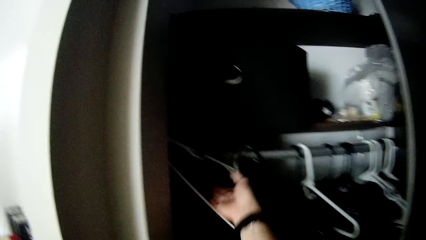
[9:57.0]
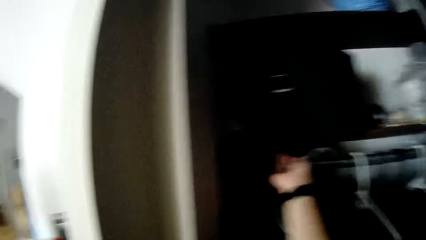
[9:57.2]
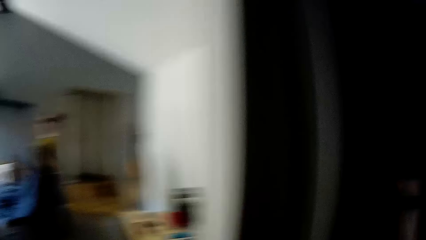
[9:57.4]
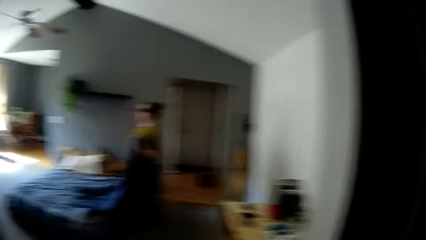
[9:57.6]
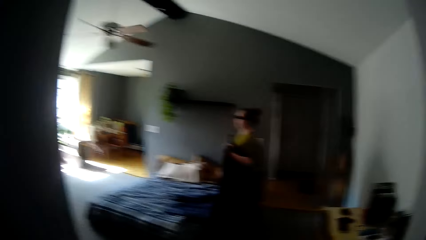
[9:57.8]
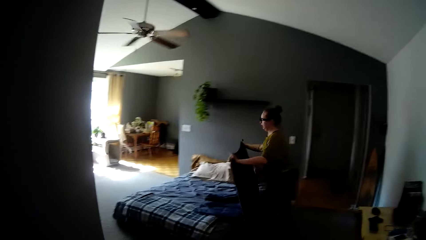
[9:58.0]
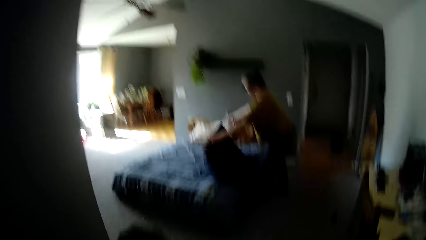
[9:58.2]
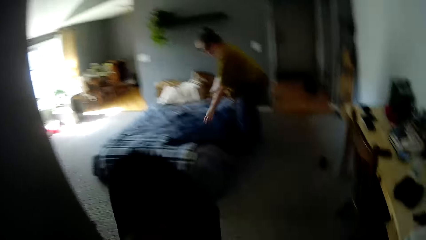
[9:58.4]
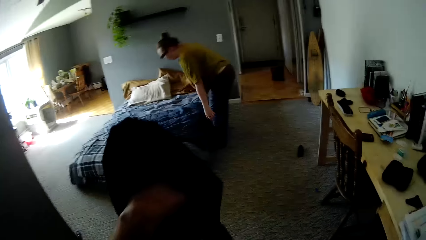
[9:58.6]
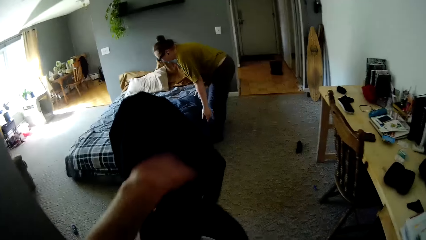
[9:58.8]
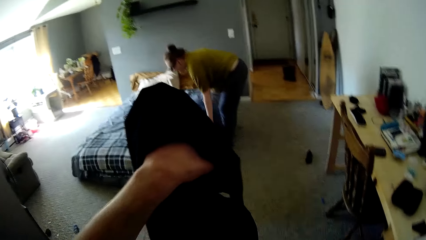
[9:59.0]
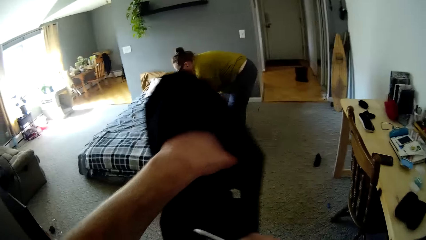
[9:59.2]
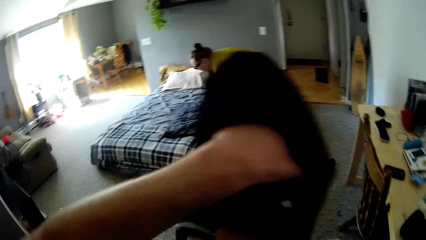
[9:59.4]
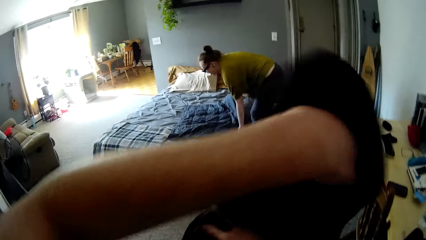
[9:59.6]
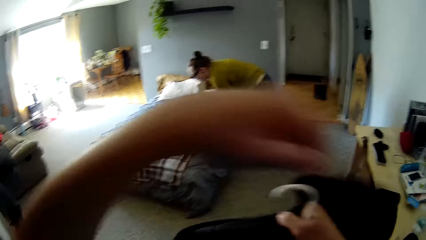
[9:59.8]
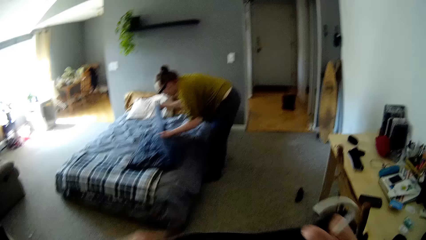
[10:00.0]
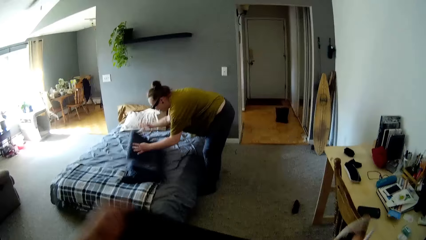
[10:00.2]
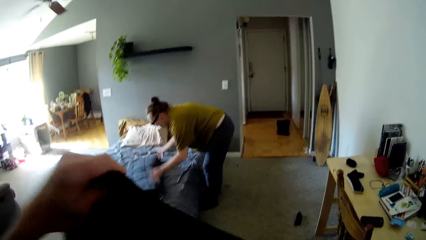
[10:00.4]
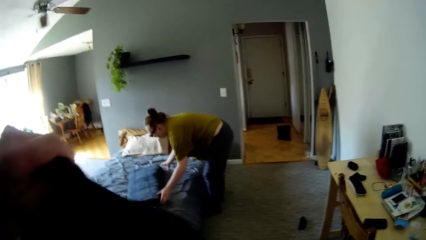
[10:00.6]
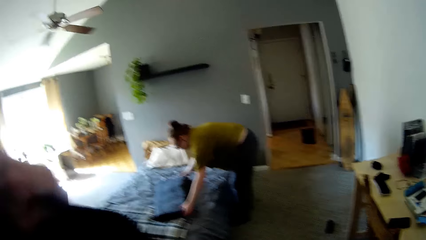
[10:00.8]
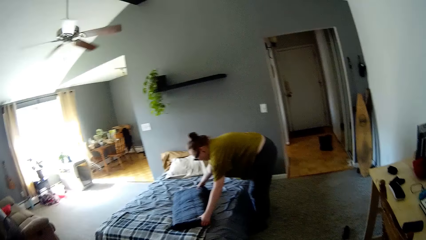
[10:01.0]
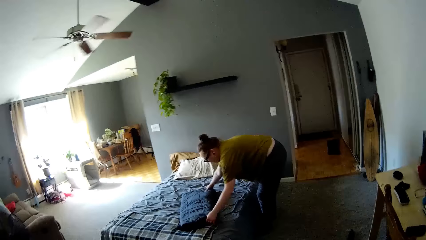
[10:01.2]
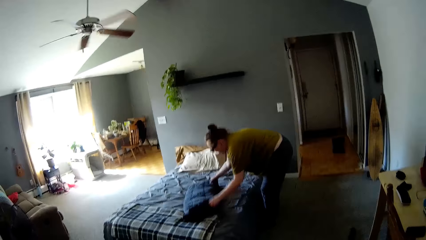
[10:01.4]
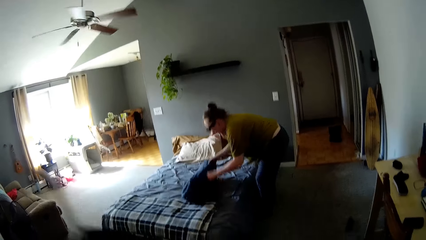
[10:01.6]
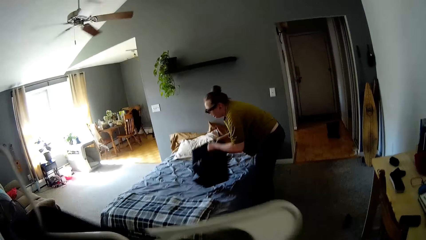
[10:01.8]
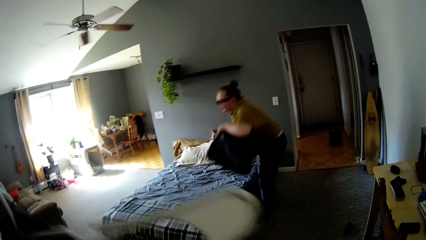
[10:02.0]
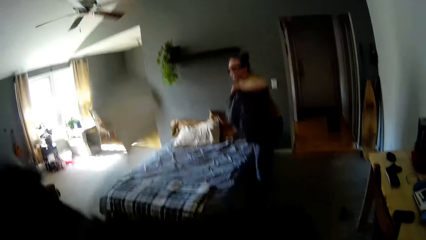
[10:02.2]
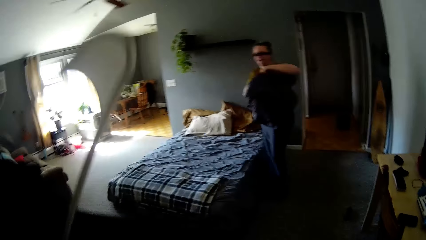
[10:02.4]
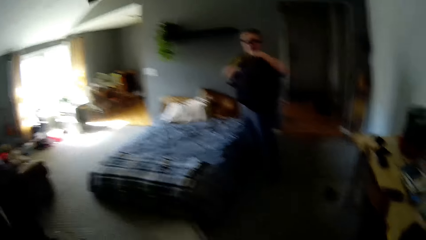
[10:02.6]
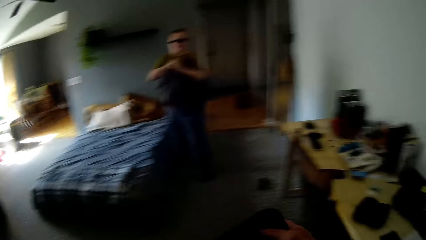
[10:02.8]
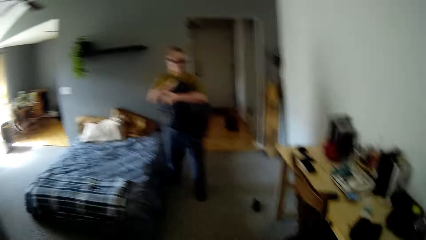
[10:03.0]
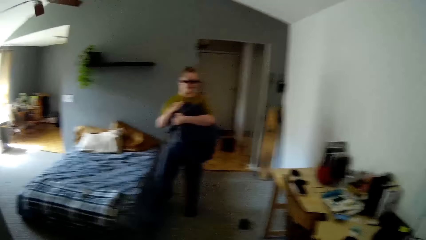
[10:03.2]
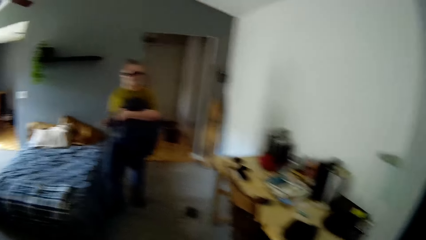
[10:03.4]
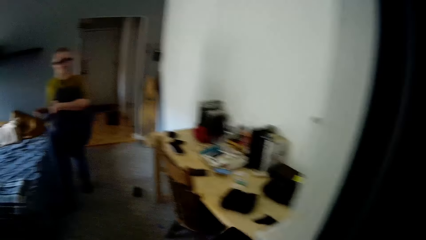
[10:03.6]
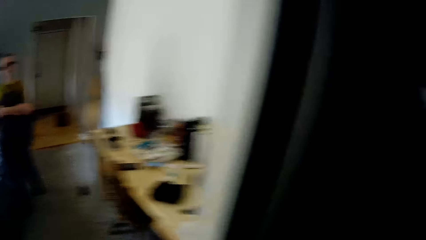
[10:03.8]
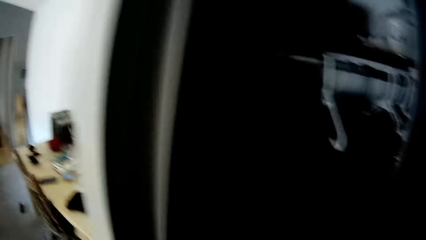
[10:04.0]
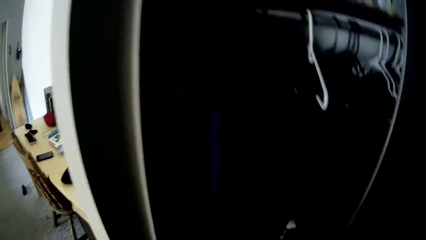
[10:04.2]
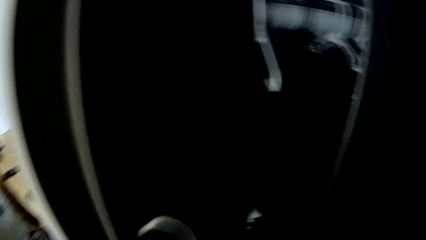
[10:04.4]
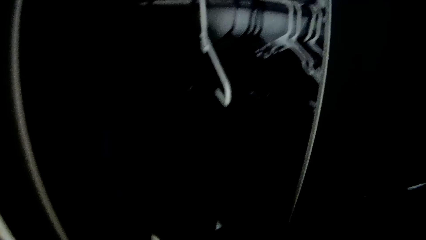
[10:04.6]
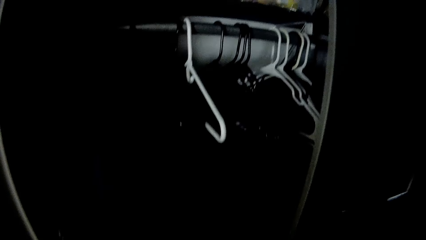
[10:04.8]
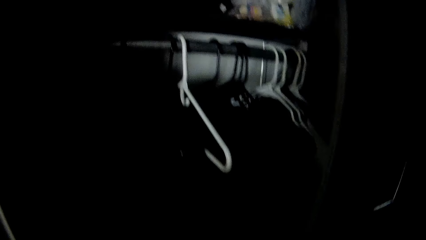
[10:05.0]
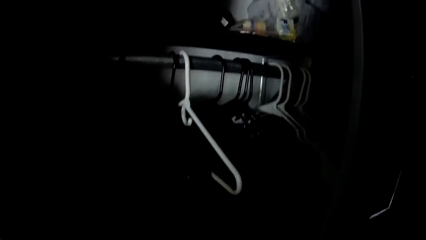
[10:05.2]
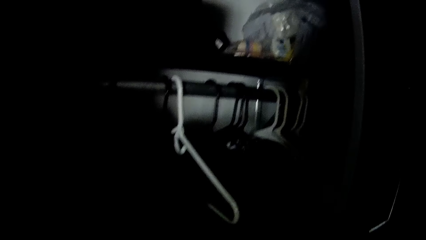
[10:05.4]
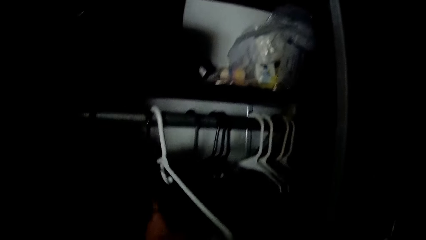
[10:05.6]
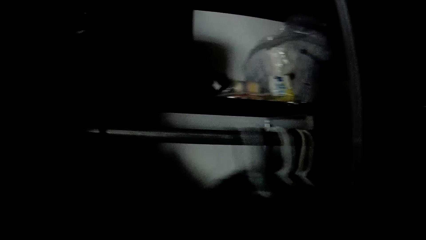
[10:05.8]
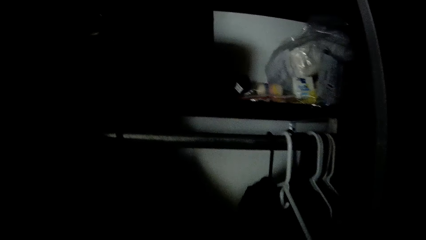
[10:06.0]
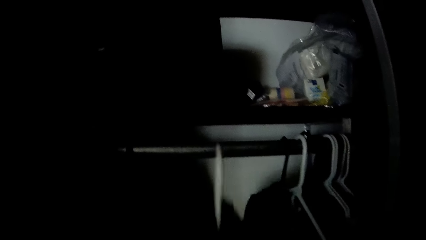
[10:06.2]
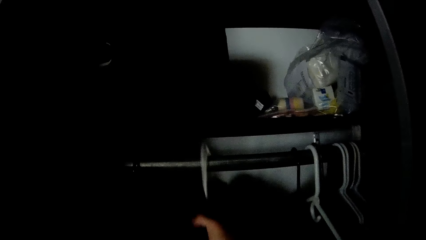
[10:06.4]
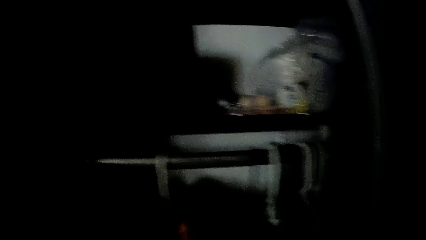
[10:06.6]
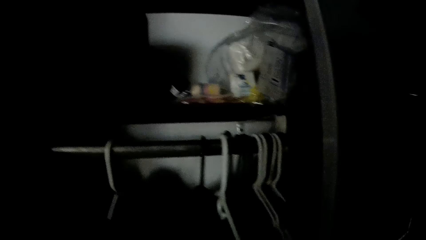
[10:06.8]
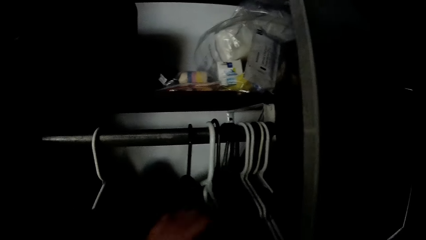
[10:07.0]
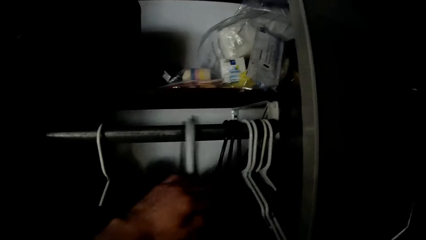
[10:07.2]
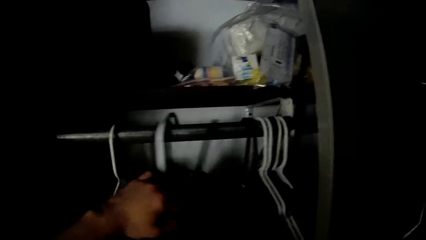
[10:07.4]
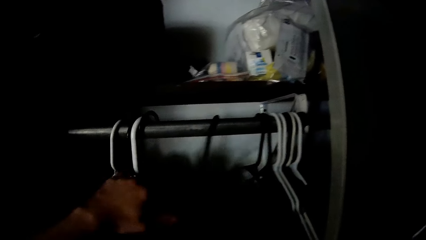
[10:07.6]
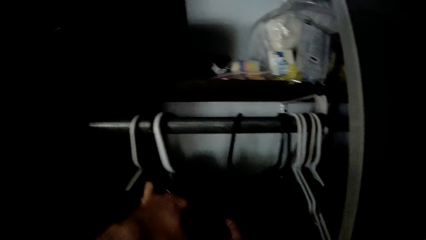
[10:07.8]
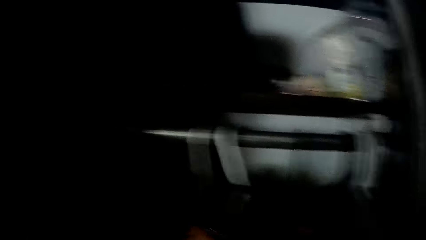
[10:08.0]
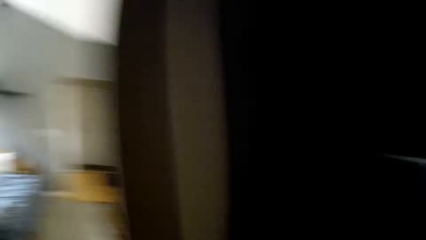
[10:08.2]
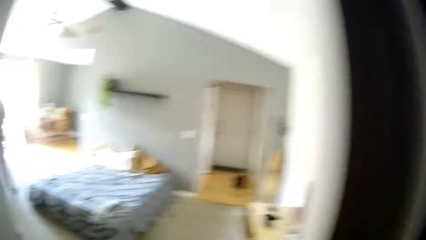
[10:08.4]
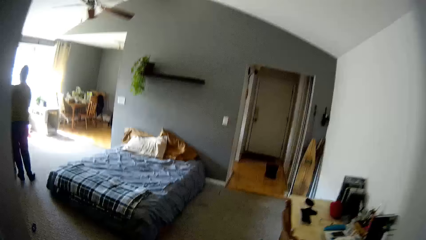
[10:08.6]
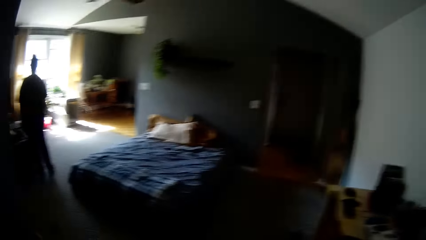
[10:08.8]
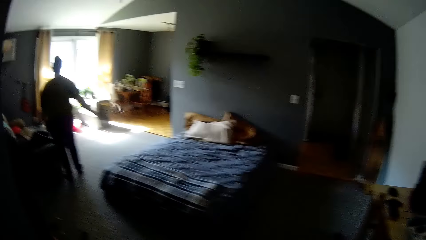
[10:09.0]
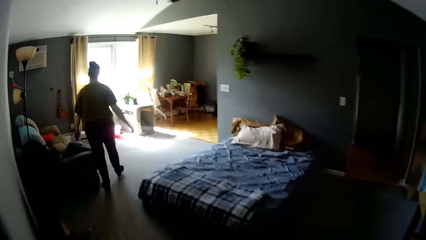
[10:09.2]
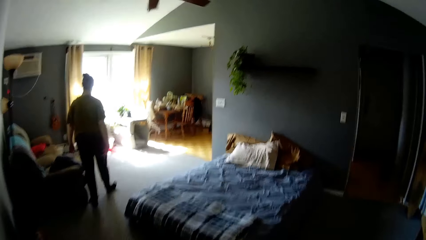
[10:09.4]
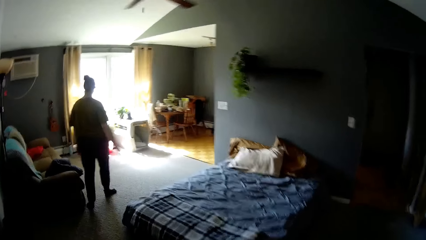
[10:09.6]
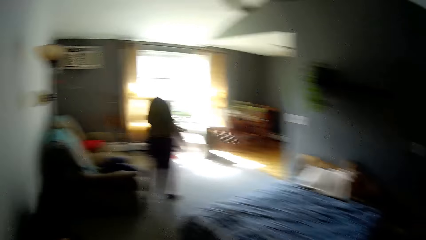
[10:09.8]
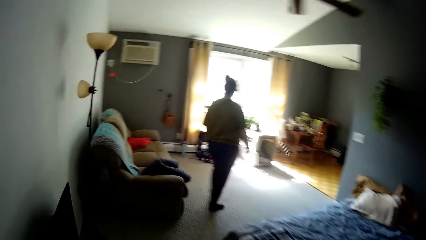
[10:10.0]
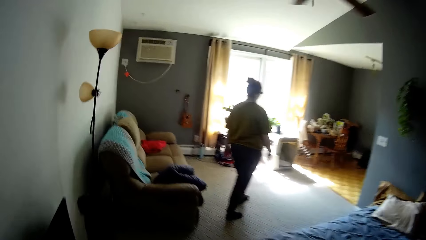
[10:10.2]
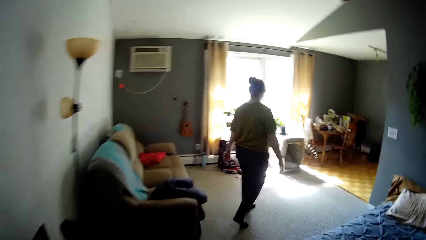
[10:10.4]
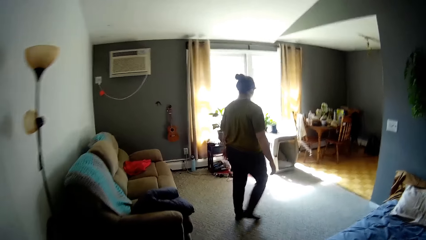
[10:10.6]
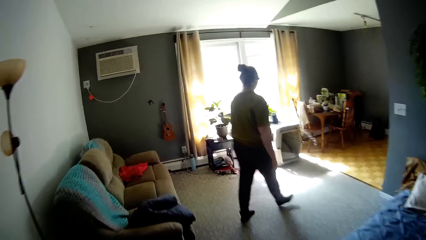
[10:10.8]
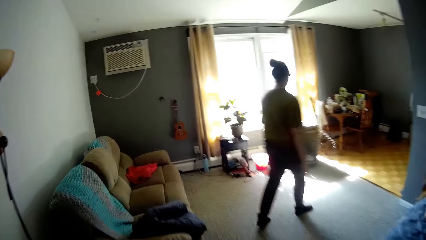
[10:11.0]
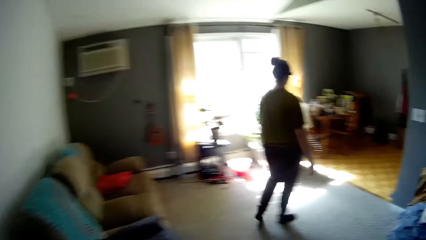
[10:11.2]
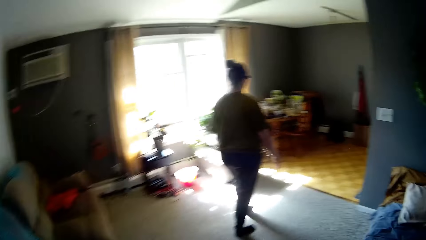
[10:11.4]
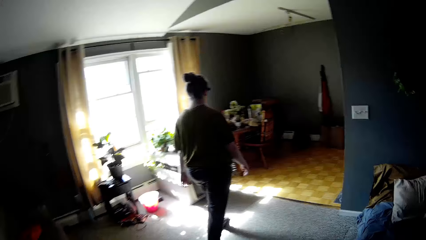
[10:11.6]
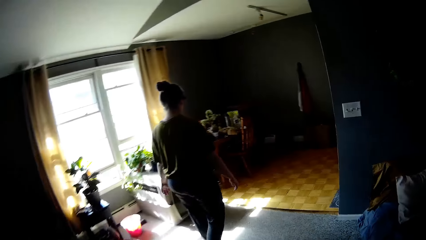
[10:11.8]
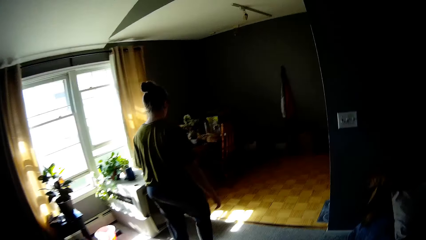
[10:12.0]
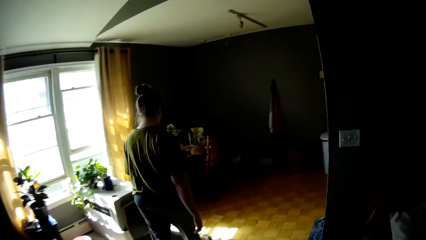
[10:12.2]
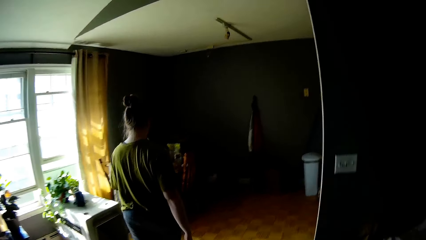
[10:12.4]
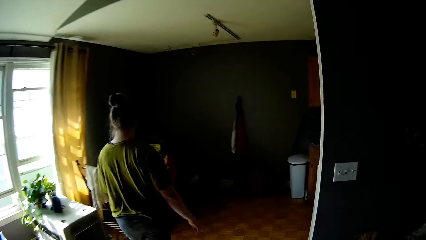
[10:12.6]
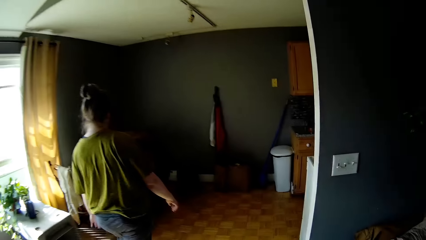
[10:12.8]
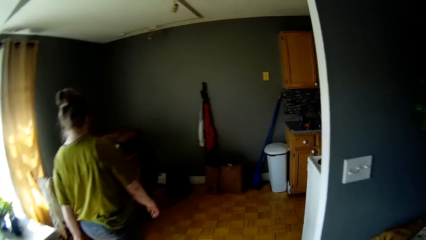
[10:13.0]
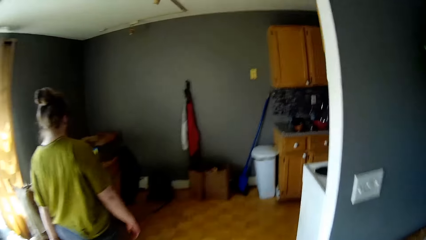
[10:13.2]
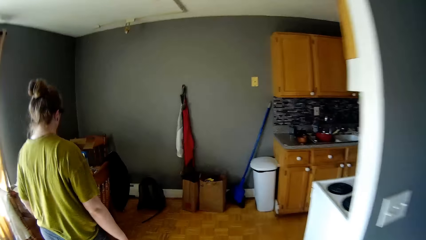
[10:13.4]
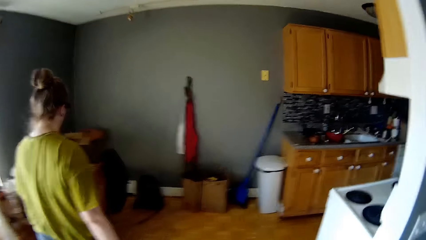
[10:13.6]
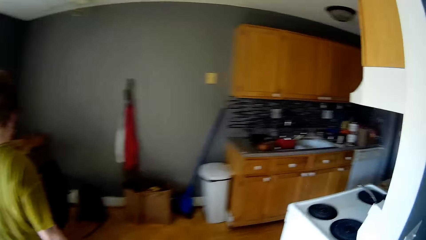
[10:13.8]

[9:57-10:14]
The camera wearer picks up a hanger from the closet with his right hand. The woman puts a bed cover on the bed. The woman folds the bed cover on the bed. The camera wearer hangs a cloth with the hanger in his right hand. He shifts hangers in the closet to the right with his right hand. He hangs the hanger in his right hand in the closet. He shifts hangers in the closet to the left with his left hand. He walks to the table and enters the bedroom. The woman walks into the dining room.
